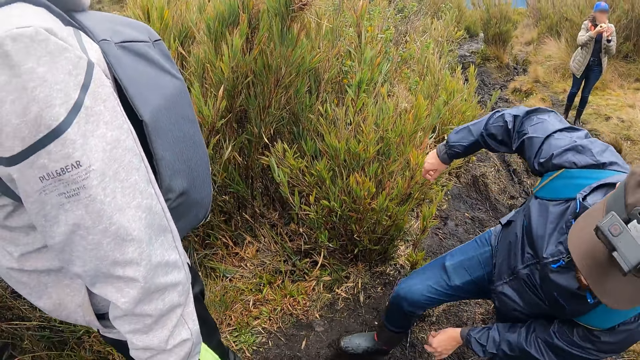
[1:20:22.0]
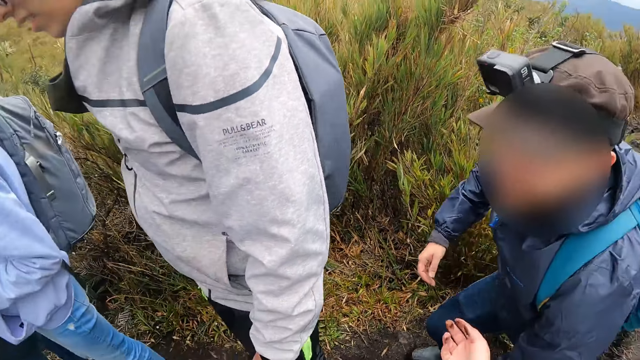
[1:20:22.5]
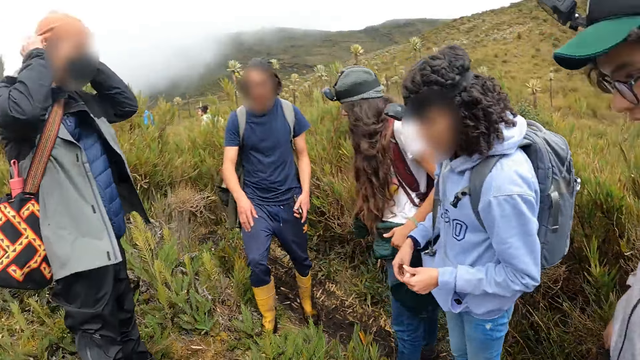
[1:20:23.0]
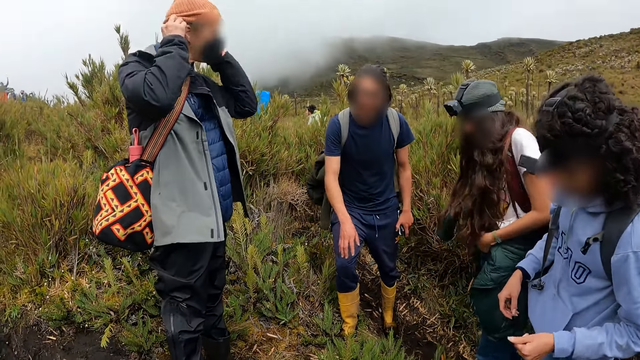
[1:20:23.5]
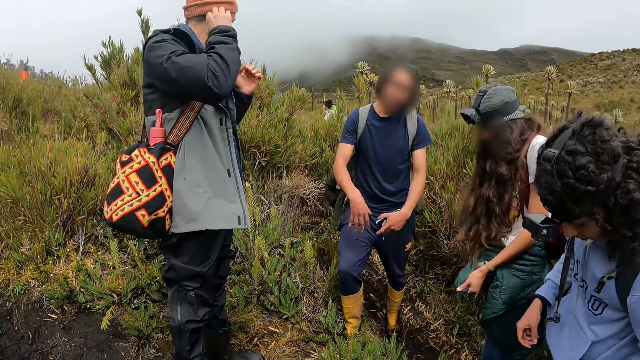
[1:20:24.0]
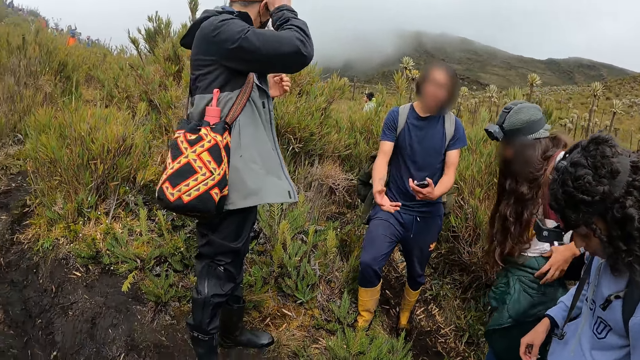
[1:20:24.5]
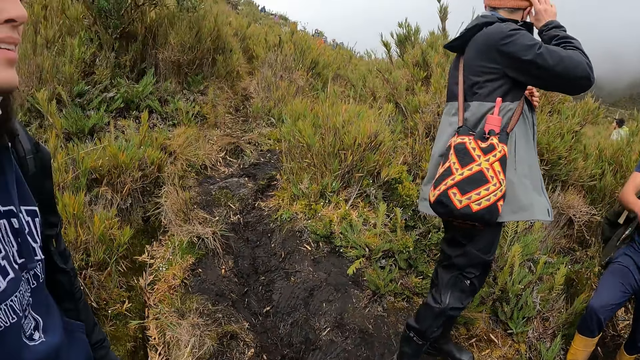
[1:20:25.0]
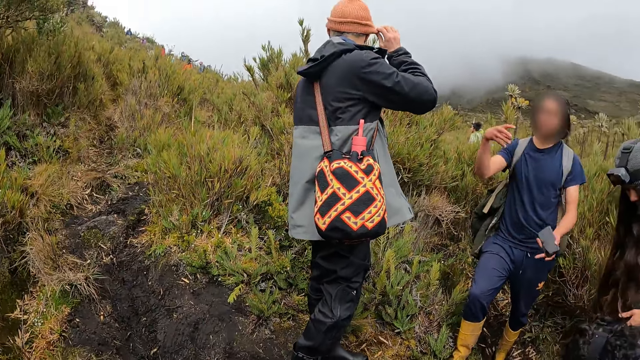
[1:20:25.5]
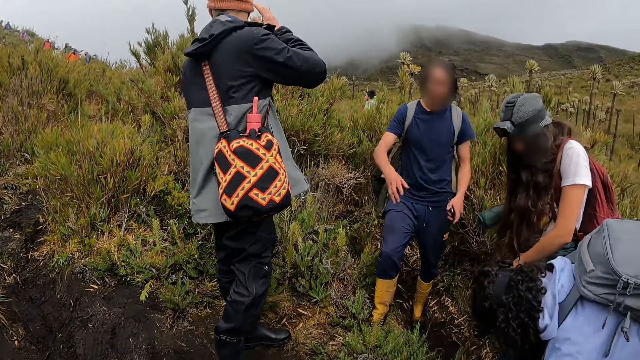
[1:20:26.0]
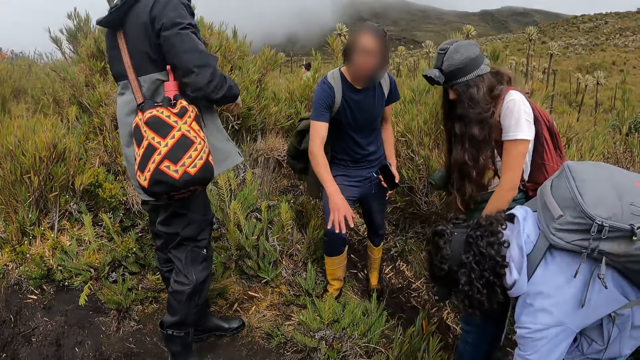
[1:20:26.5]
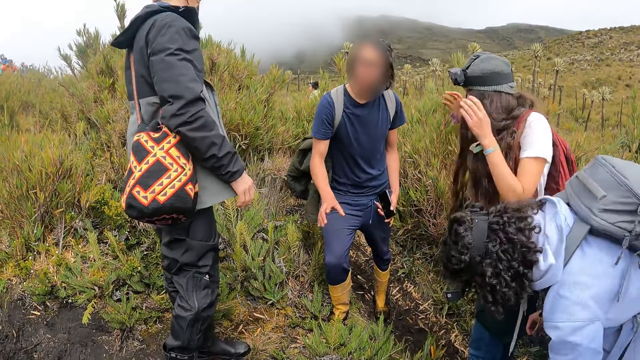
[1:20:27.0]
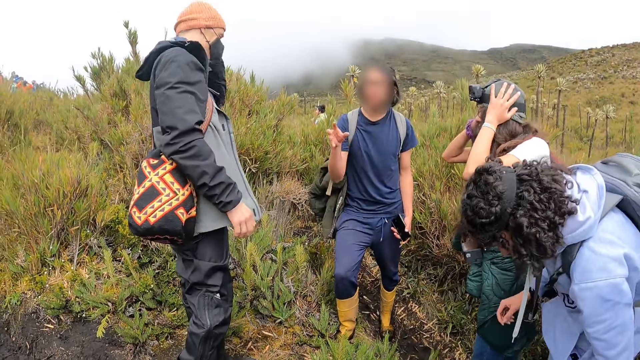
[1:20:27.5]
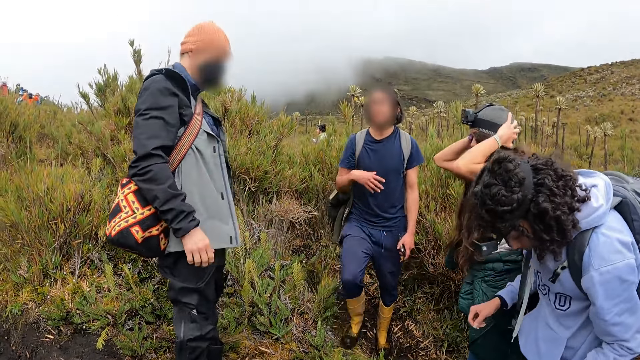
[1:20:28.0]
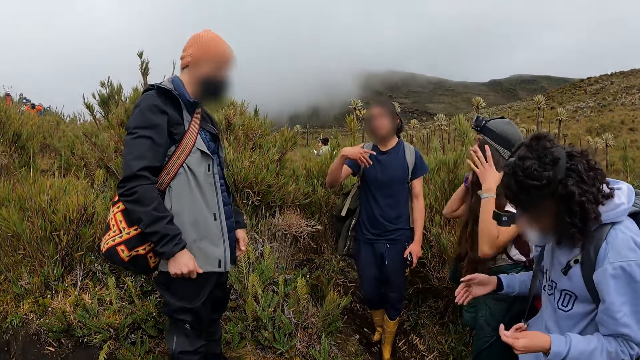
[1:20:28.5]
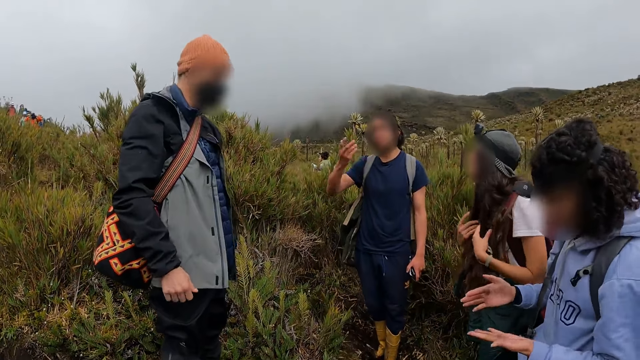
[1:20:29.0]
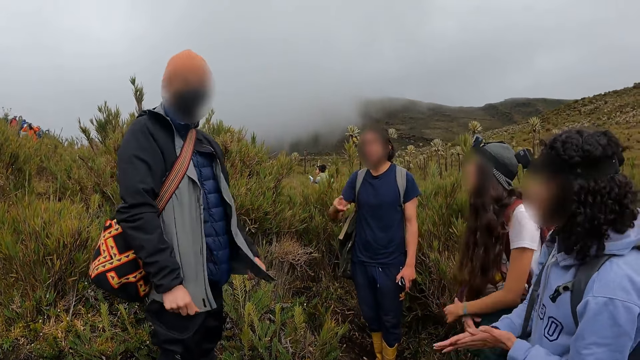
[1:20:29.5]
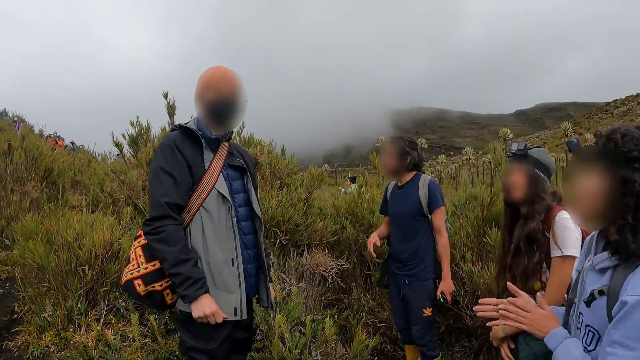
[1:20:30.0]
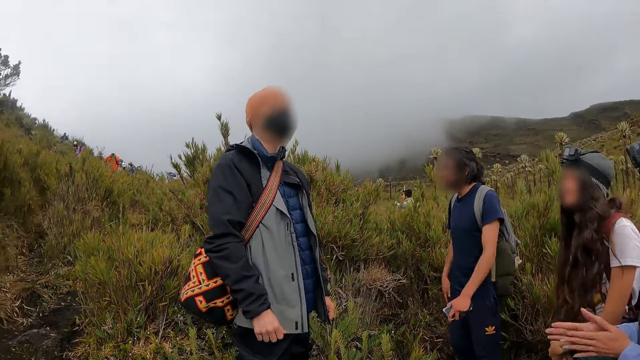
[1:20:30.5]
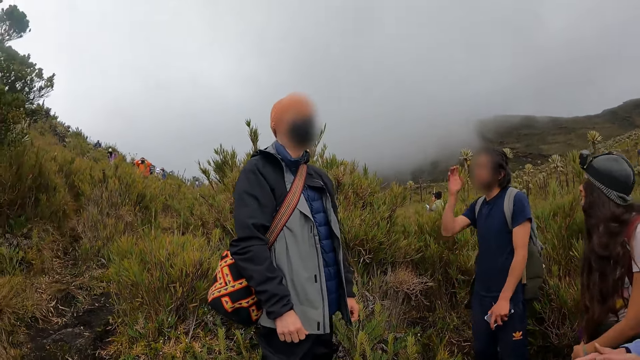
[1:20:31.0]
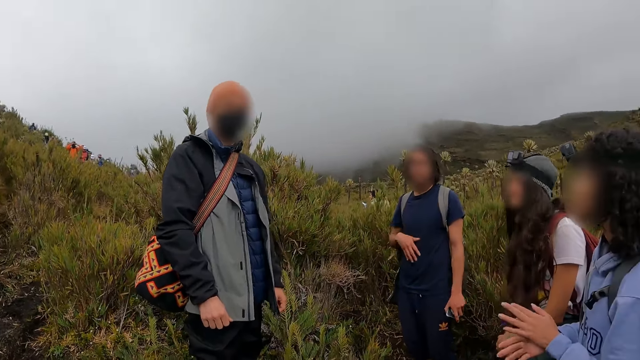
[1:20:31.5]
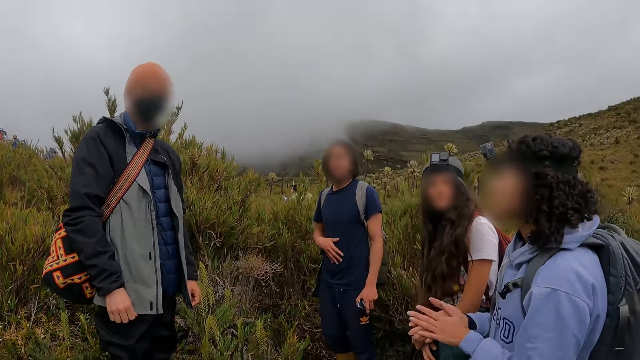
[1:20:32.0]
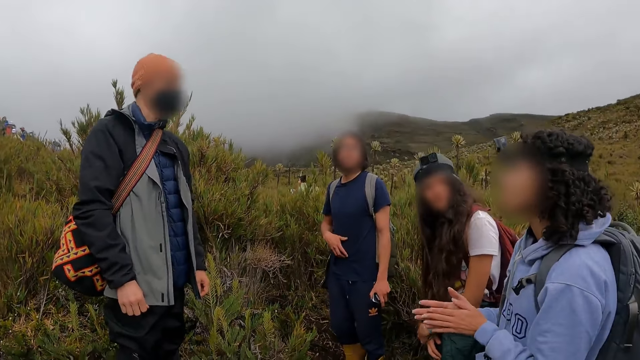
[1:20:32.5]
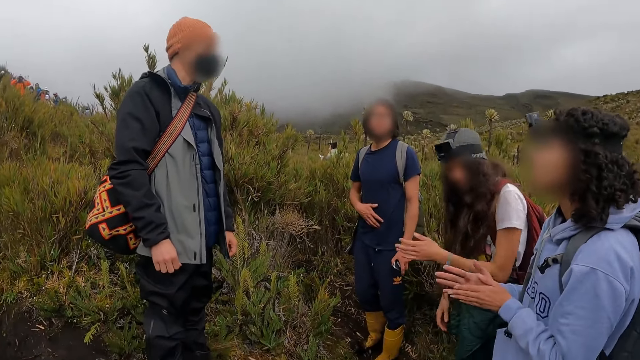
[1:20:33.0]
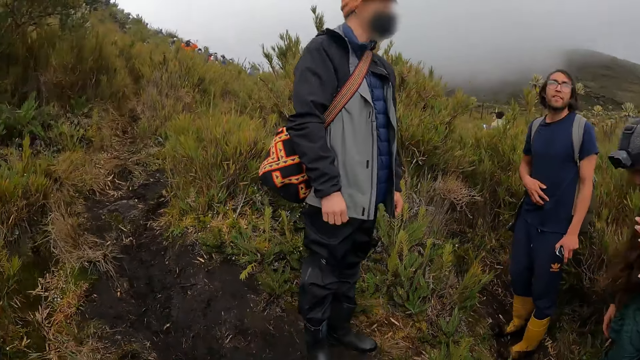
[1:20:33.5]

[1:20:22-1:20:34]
A man adjusts the face mask on his face with both hands. A woman ties a jacket on her waist with both hands. Another man makes gestures with his right hand. The first woman adjusts a cap on her head with both hands. Another woman rubs her palms together.

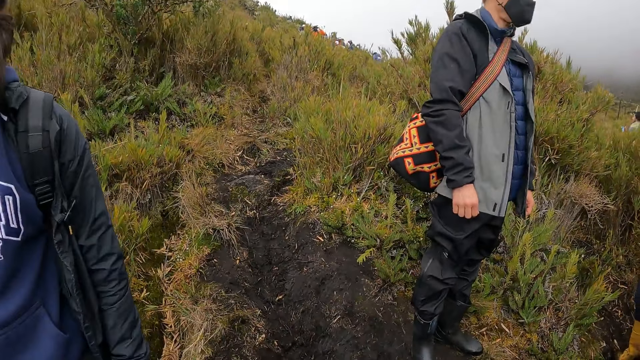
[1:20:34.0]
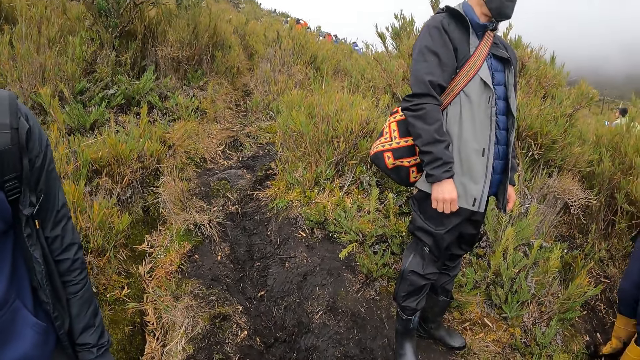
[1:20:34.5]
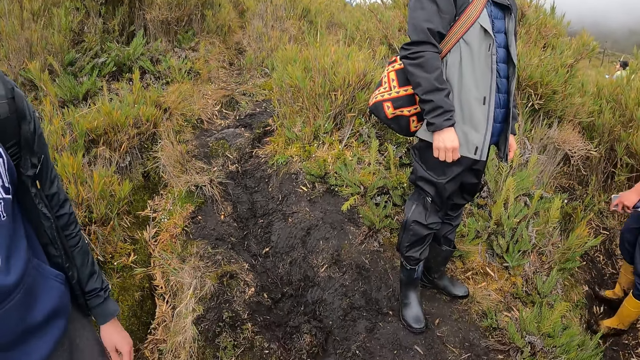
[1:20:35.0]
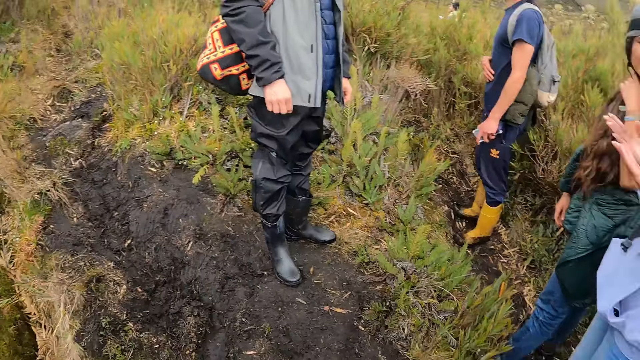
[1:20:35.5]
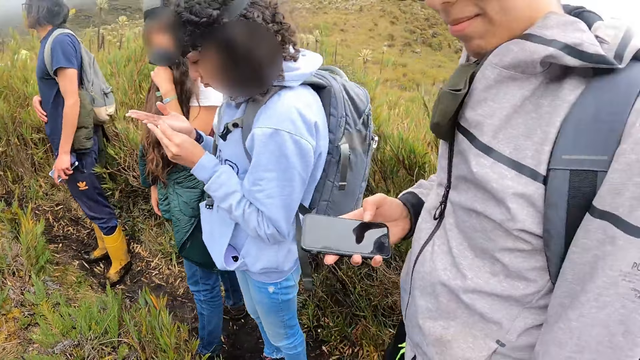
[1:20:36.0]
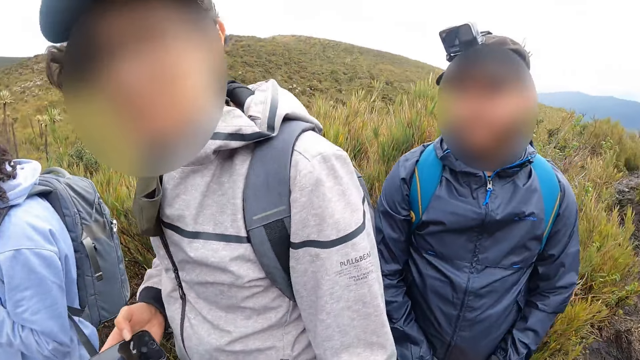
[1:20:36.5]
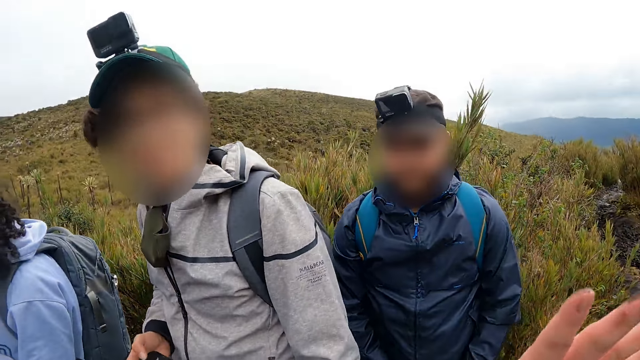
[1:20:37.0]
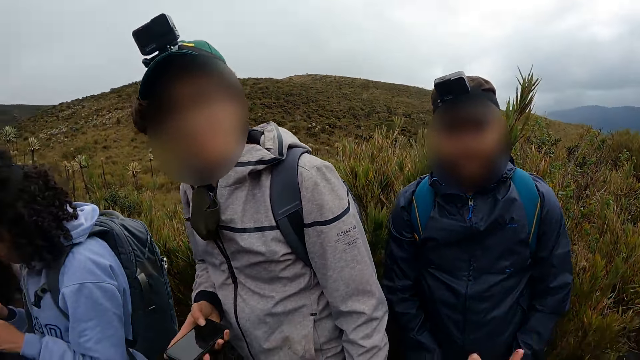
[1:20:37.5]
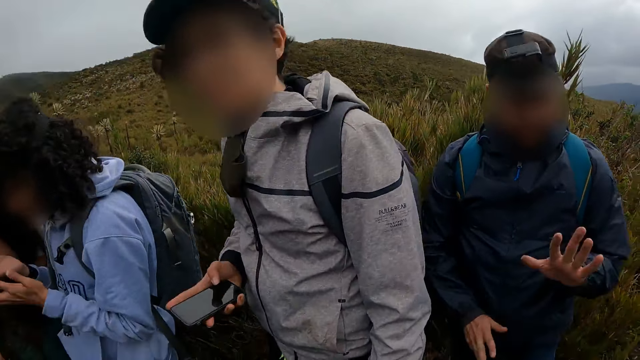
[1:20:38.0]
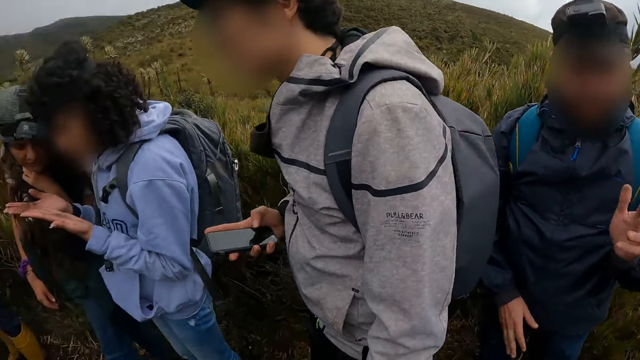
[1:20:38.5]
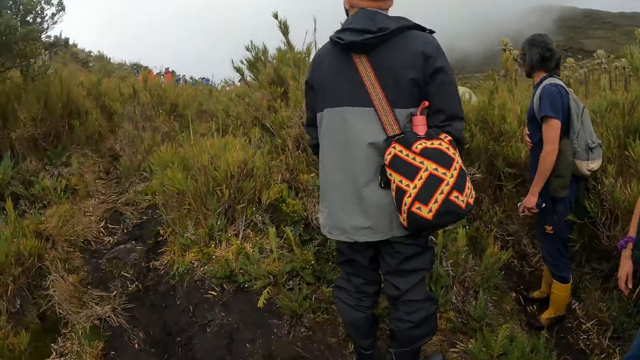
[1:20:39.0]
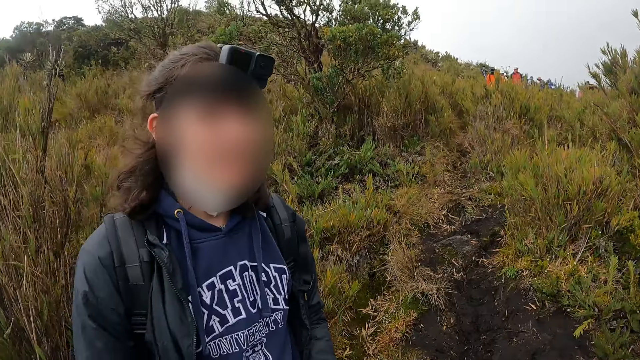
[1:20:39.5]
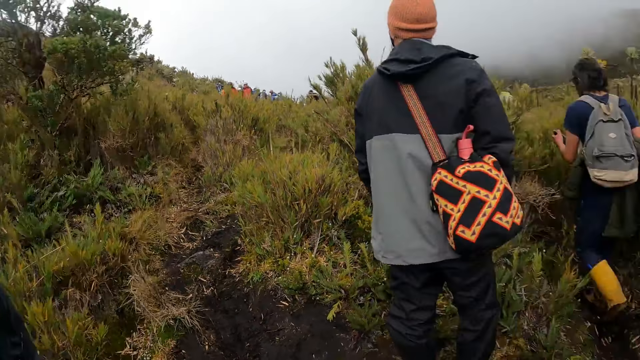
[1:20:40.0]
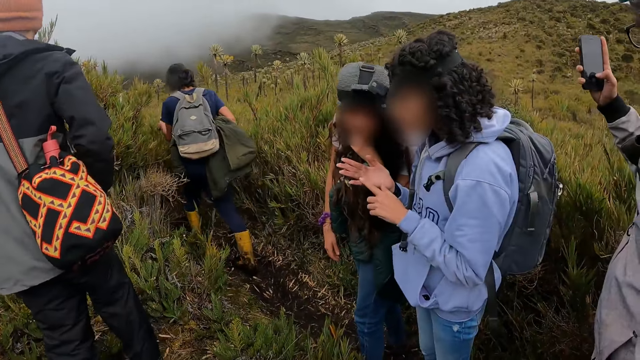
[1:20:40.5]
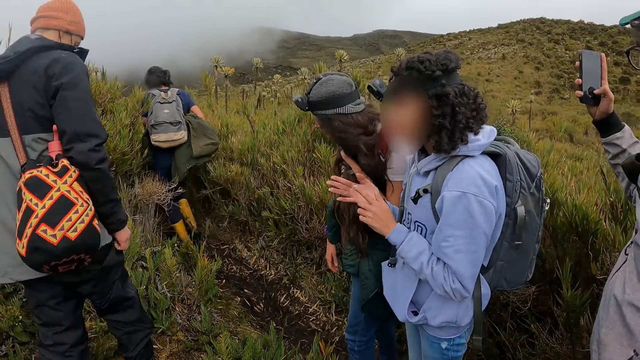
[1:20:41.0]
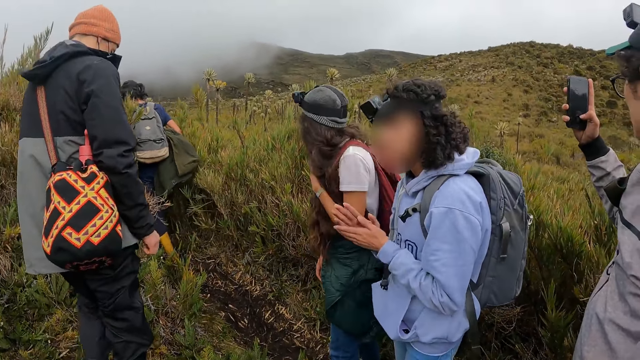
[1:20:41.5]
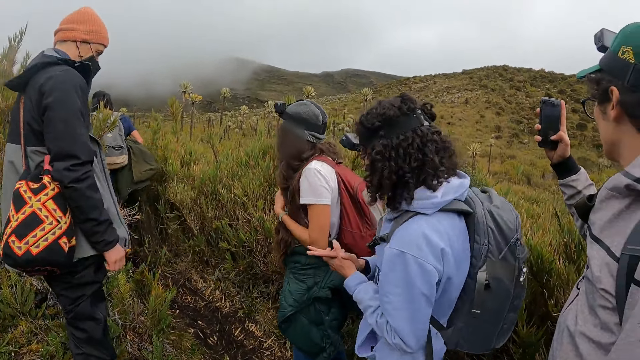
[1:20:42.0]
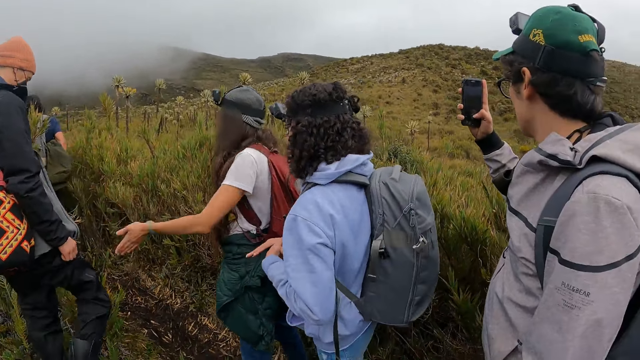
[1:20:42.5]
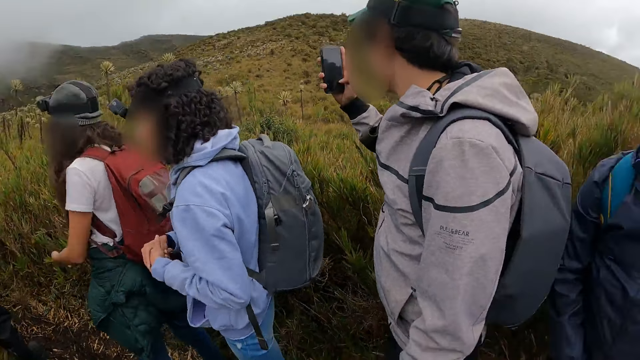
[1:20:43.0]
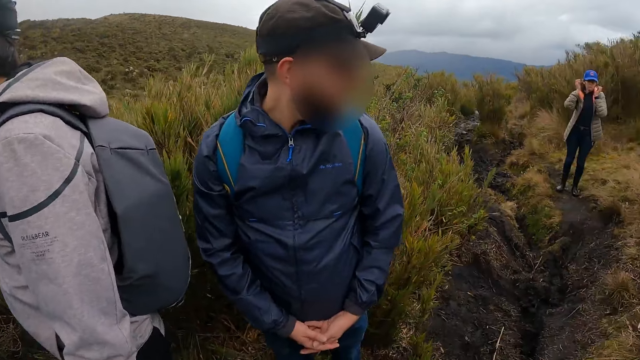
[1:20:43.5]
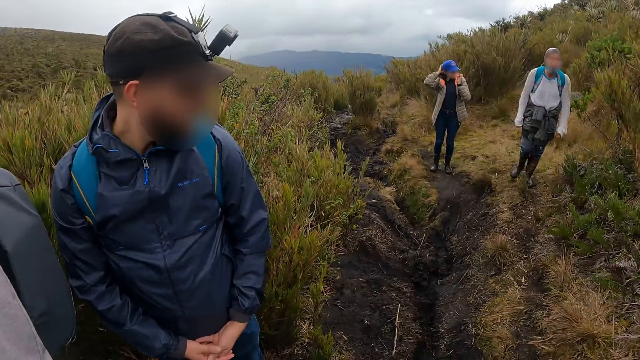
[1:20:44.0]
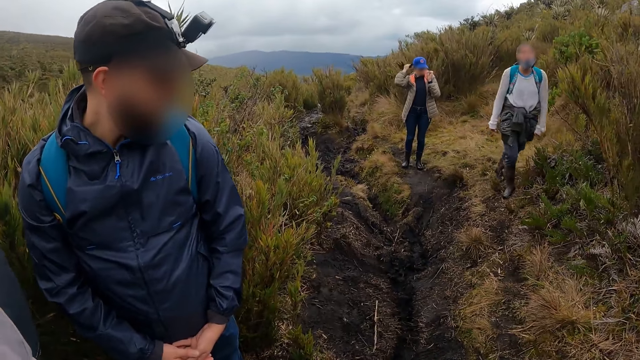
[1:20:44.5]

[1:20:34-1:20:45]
The camera wearer raises her right hand. She gestures to a man. The man waves his left hand at the camera wearer. The camera wearer looks around. A woman rubs her palms together. Another woman gestures with her left hand.
